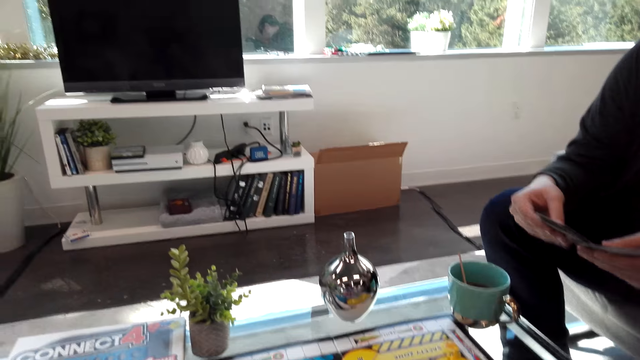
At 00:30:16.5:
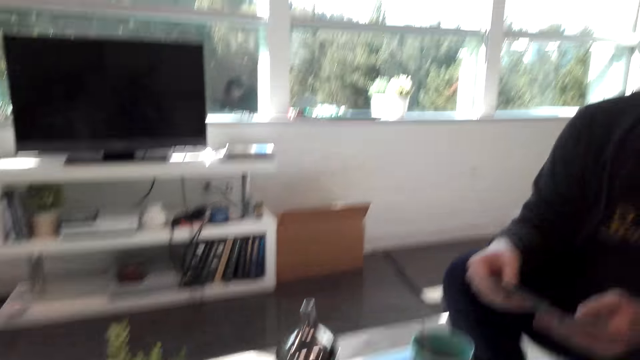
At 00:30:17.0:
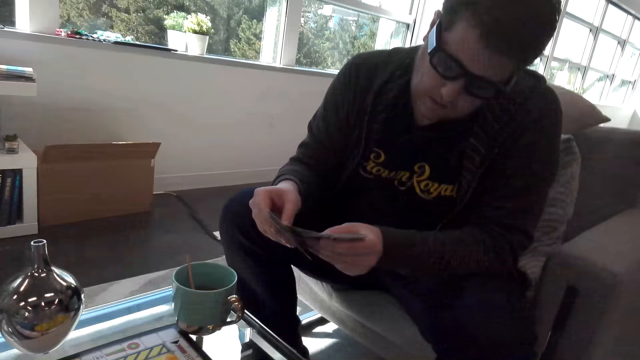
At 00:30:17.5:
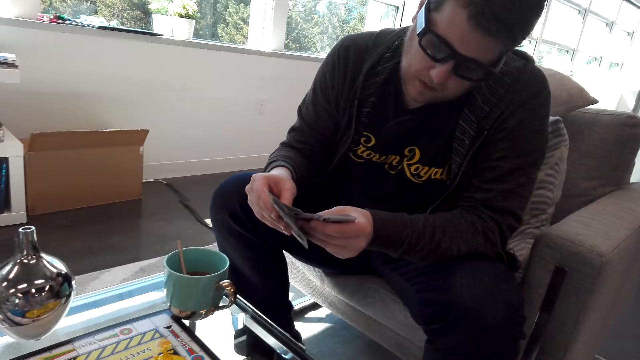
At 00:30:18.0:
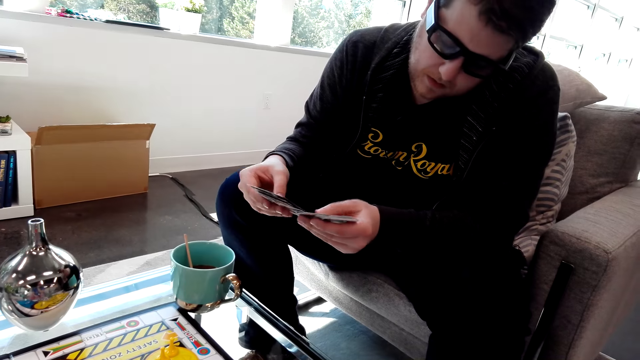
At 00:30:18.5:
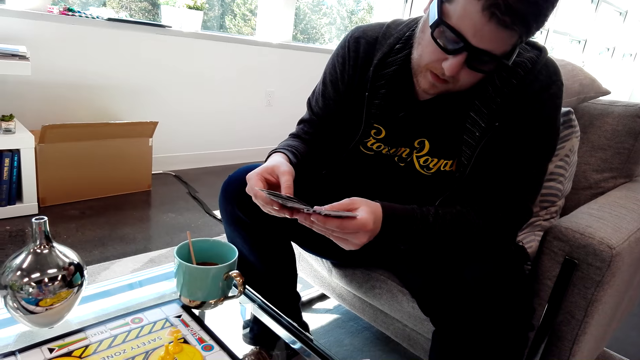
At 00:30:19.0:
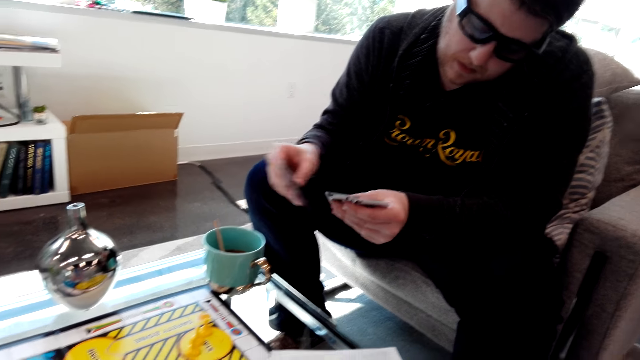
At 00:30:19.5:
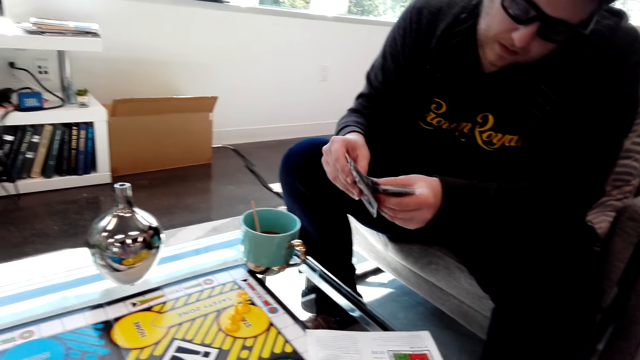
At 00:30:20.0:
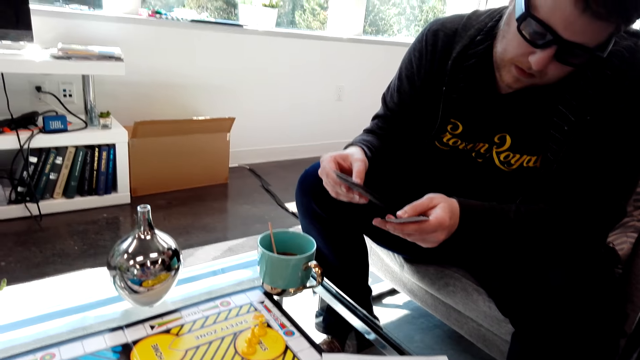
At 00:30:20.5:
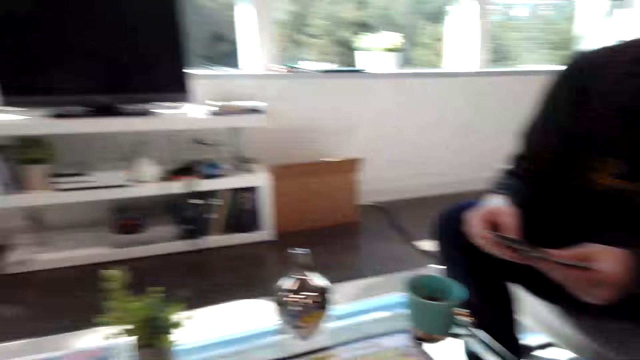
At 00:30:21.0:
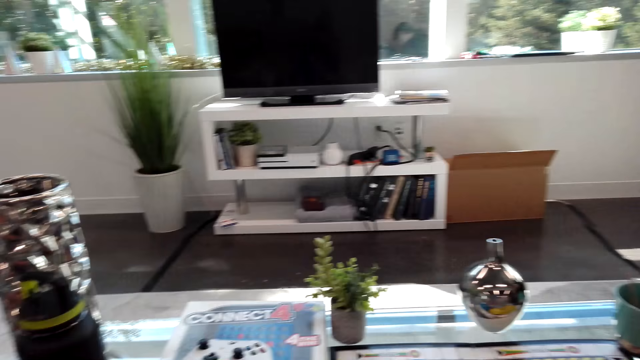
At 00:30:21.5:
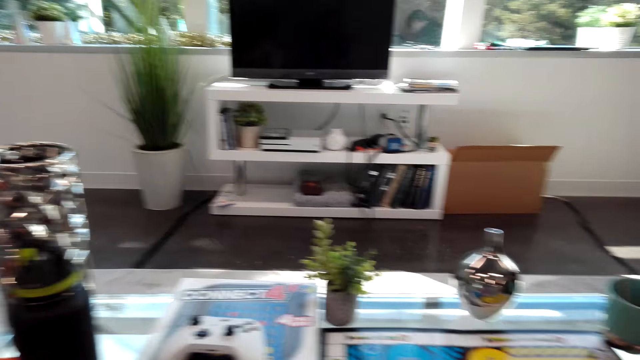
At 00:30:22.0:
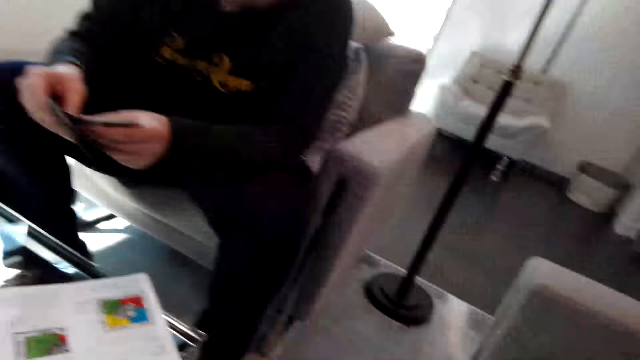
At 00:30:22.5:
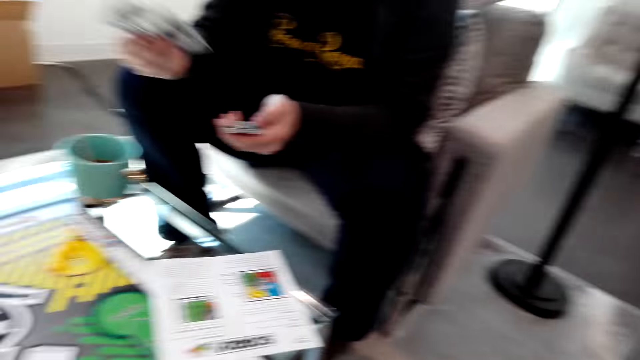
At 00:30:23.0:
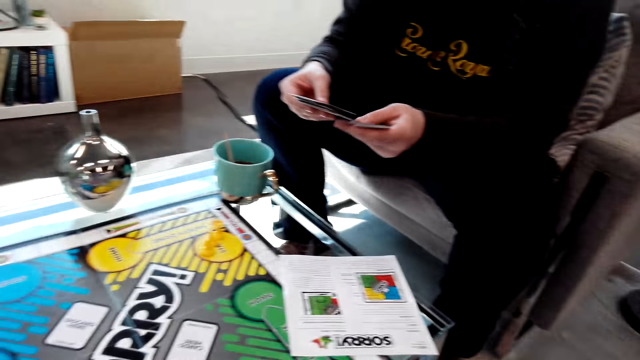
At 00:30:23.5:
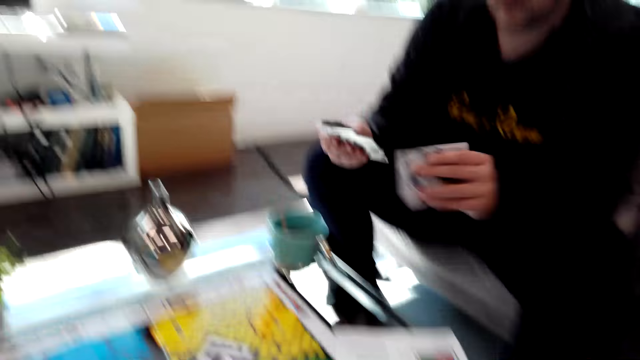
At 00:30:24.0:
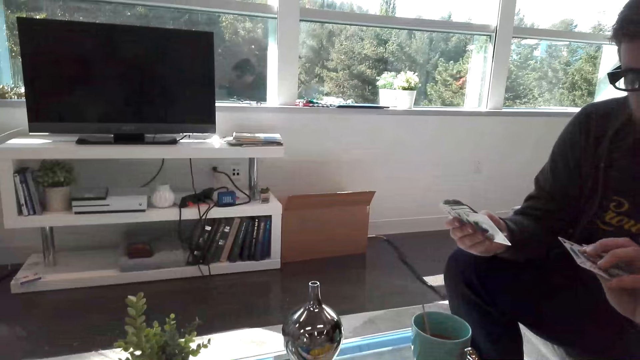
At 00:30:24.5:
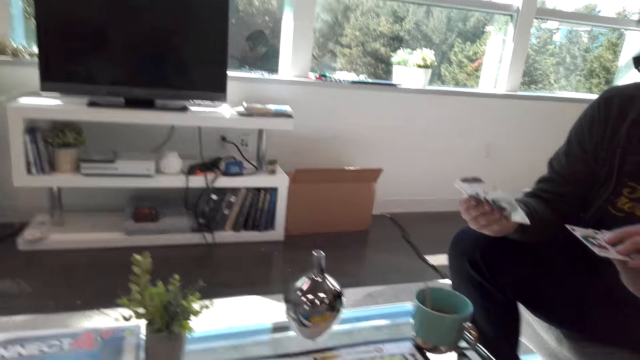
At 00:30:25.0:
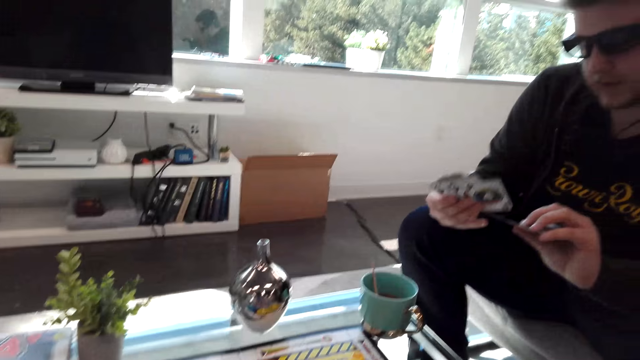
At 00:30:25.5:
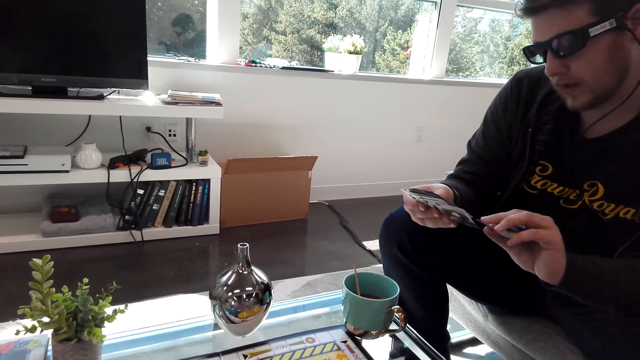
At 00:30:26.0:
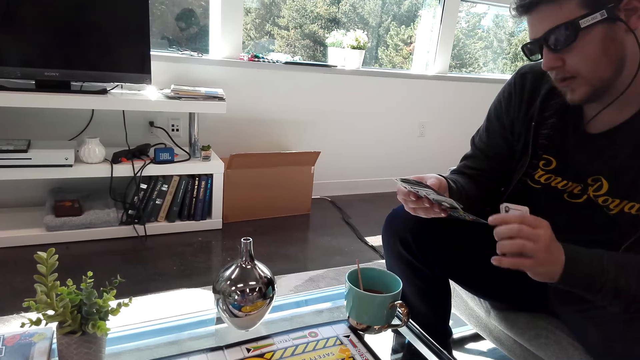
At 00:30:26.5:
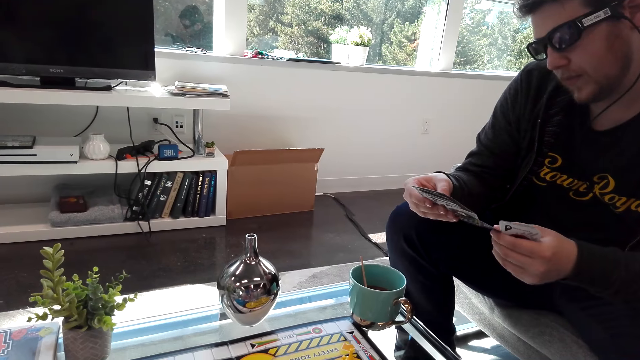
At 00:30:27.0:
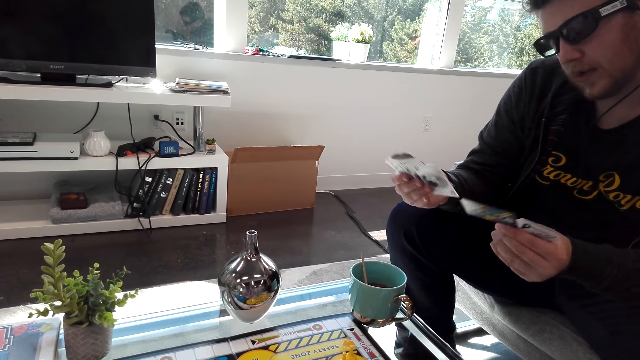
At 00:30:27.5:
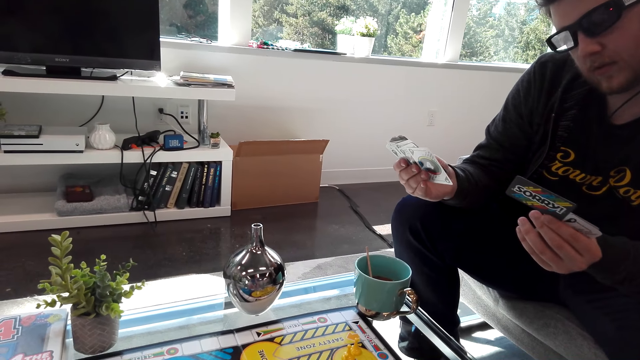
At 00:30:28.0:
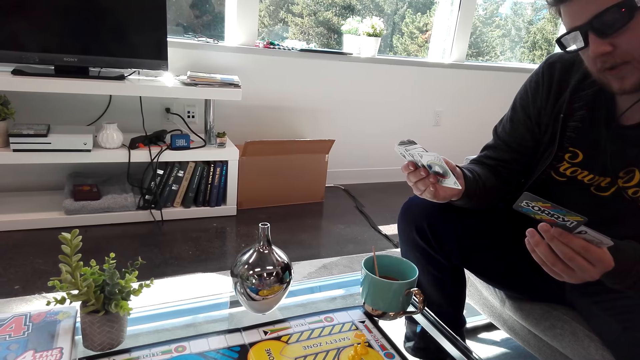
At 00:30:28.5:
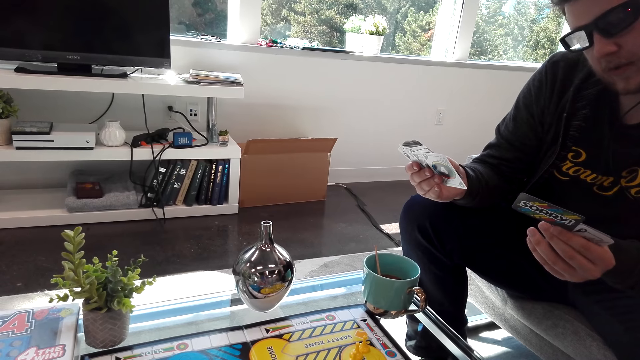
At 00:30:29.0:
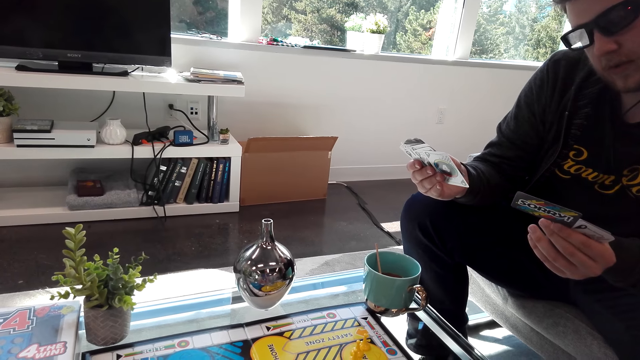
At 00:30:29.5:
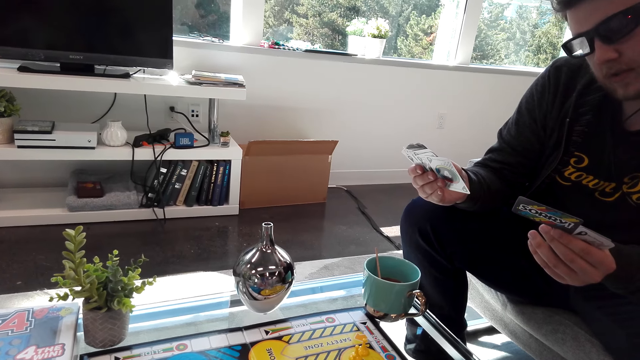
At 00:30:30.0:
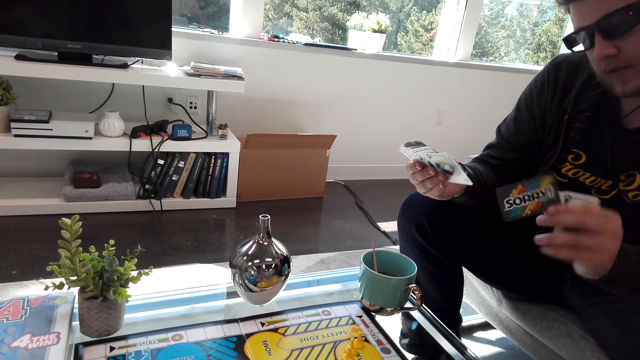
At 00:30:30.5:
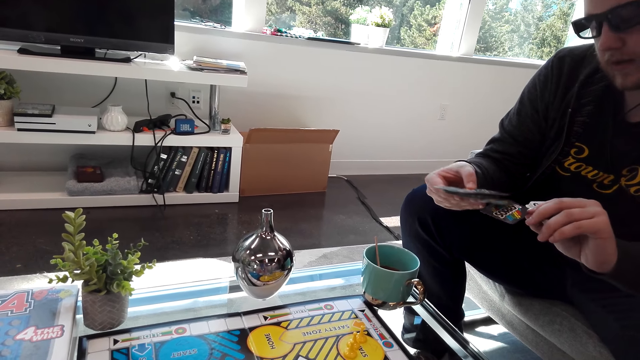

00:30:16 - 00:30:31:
A person looks at the card. The person reads the card.

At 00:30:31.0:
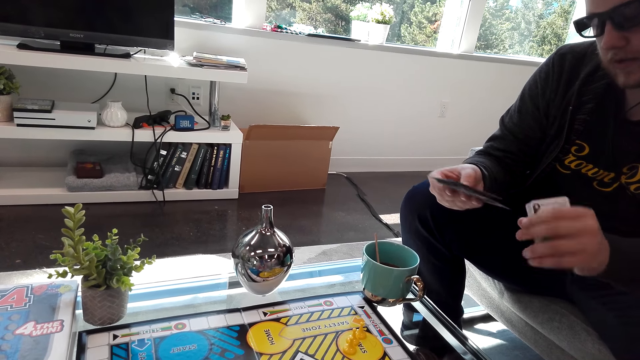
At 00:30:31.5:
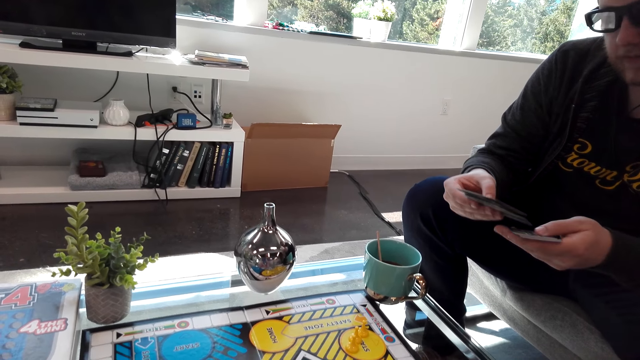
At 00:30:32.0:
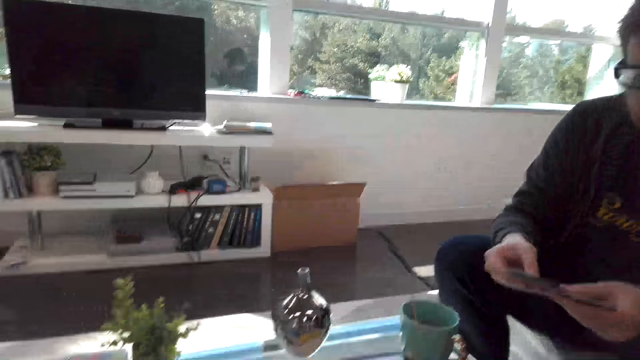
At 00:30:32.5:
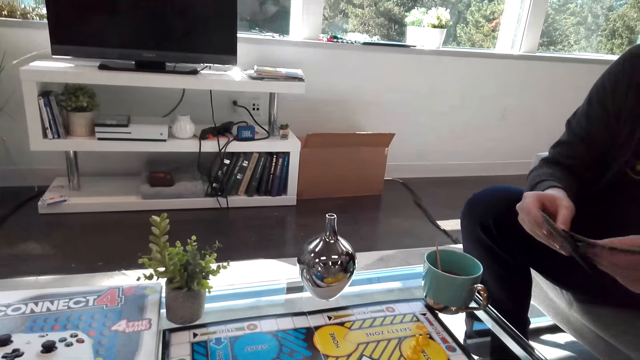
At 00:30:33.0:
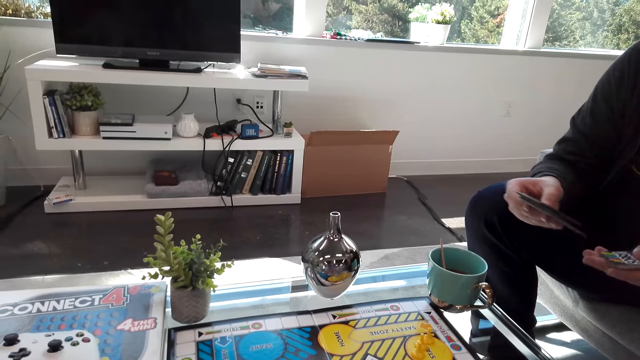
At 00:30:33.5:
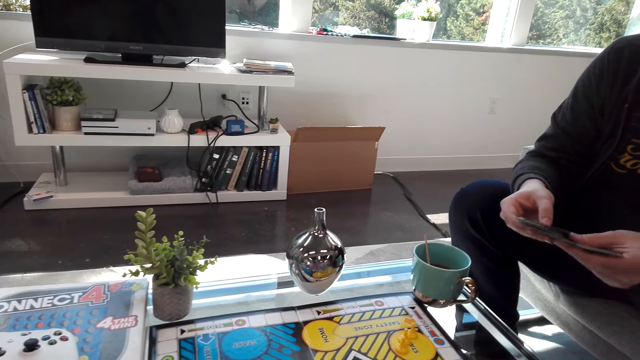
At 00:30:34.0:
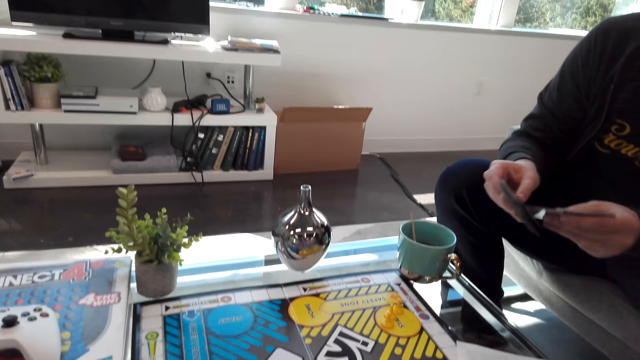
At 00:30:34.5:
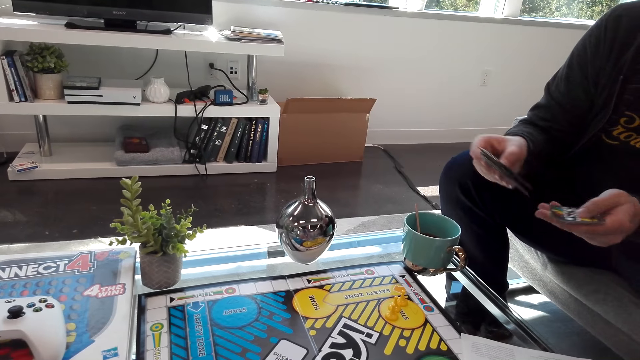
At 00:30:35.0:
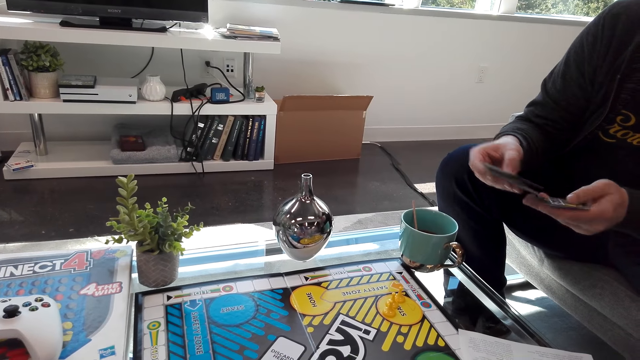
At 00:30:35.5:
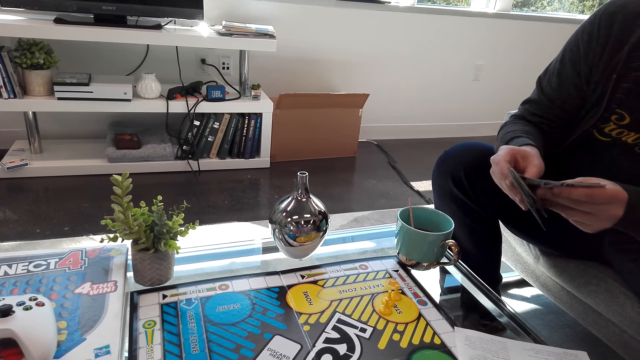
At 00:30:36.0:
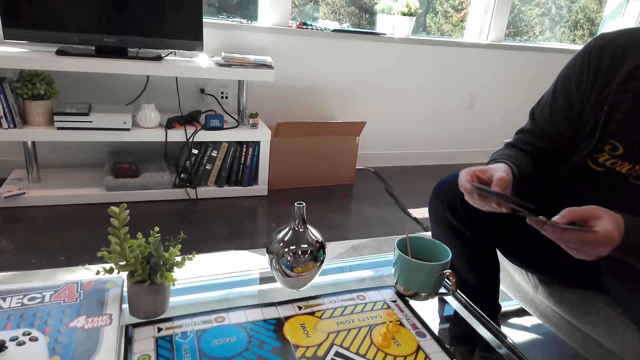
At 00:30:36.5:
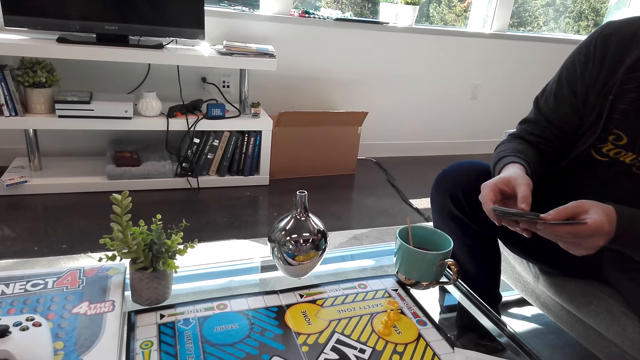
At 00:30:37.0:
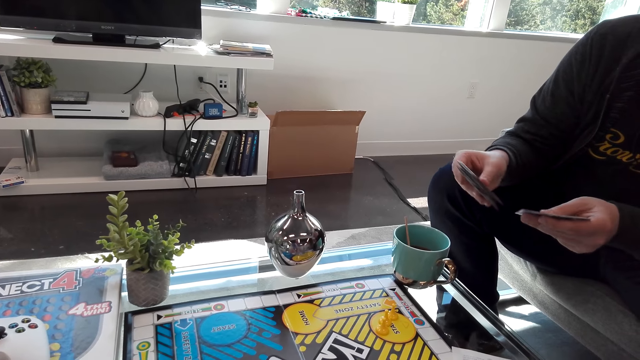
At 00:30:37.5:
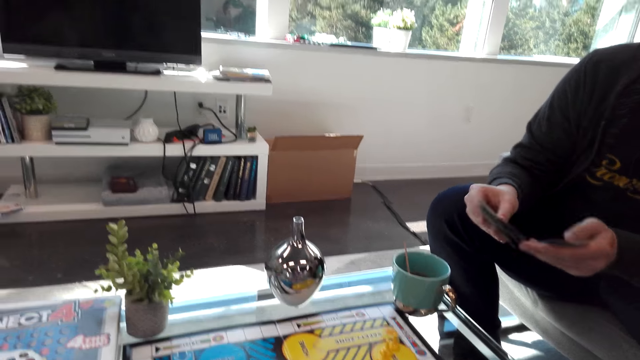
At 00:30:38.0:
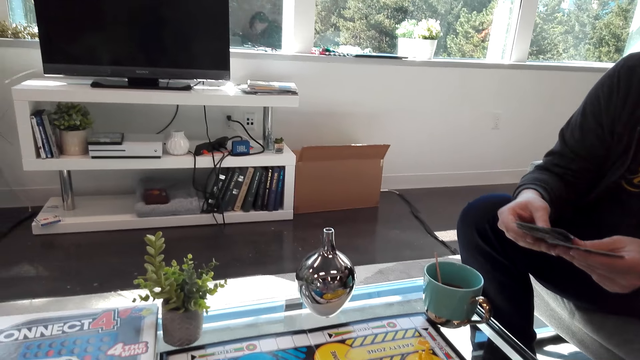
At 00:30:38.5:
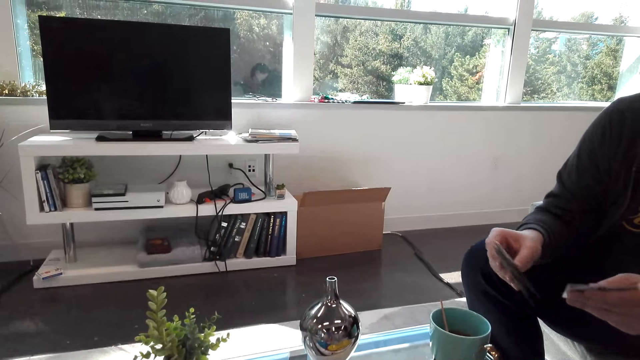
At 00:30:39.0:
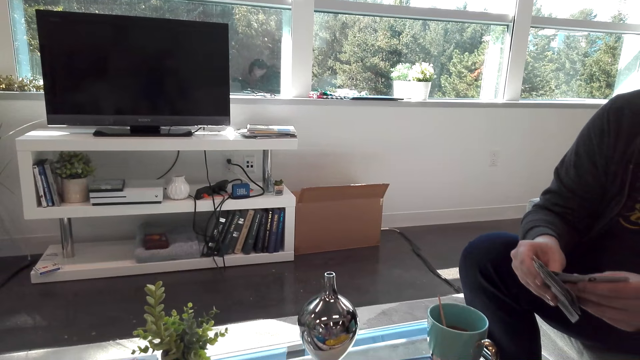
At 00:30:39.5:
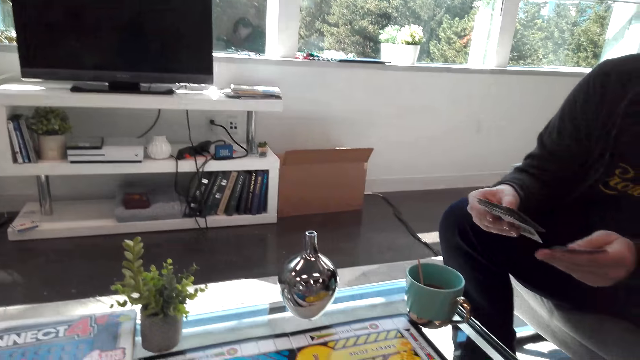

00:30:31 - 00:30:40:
A person shuffles the cards.
